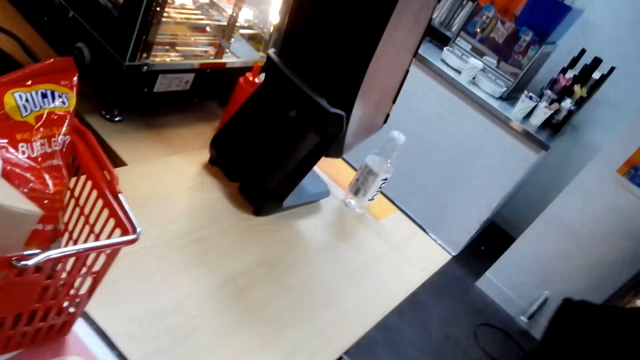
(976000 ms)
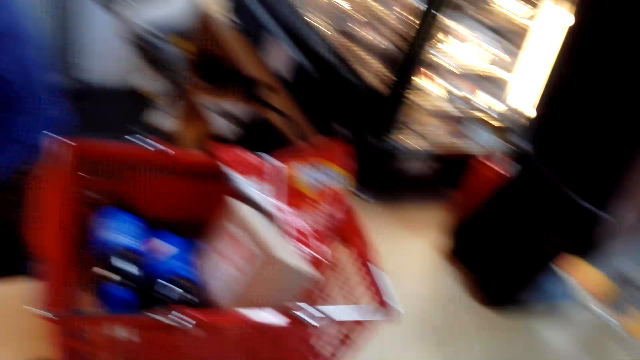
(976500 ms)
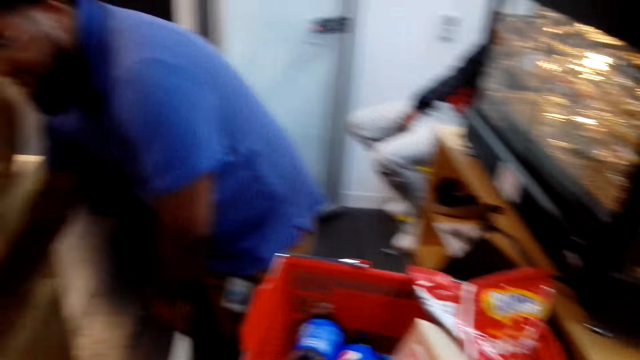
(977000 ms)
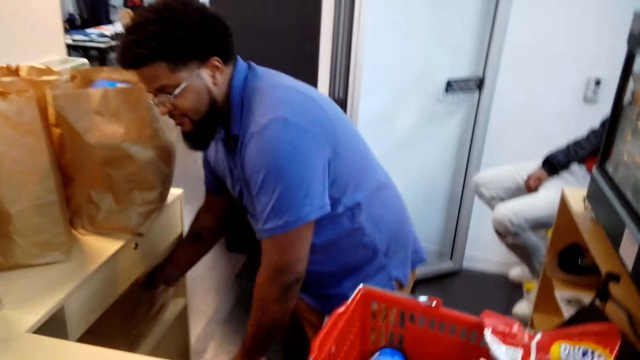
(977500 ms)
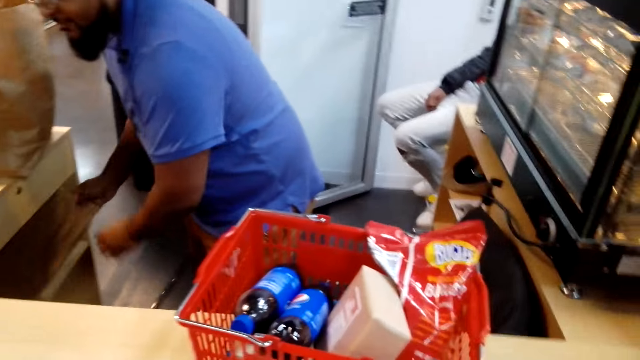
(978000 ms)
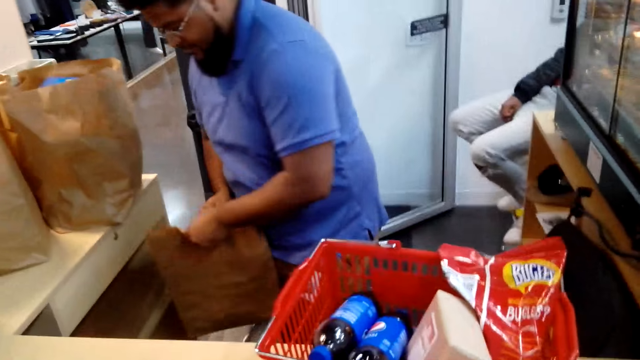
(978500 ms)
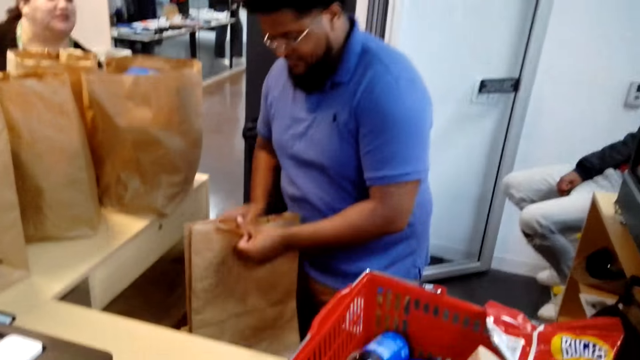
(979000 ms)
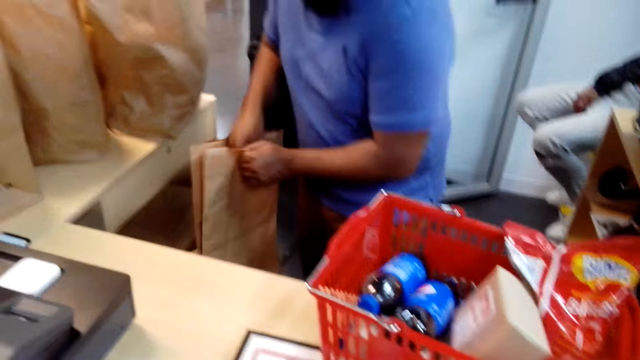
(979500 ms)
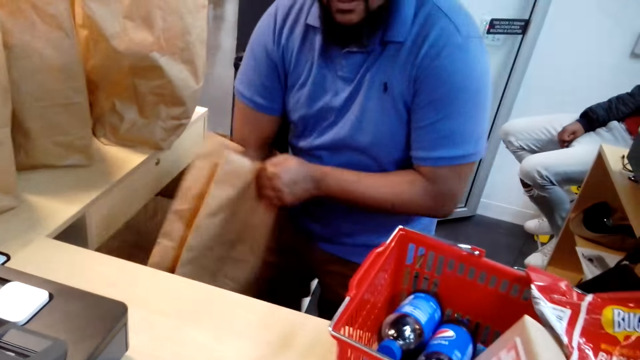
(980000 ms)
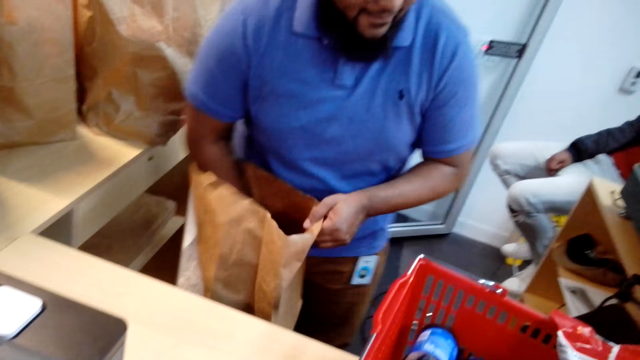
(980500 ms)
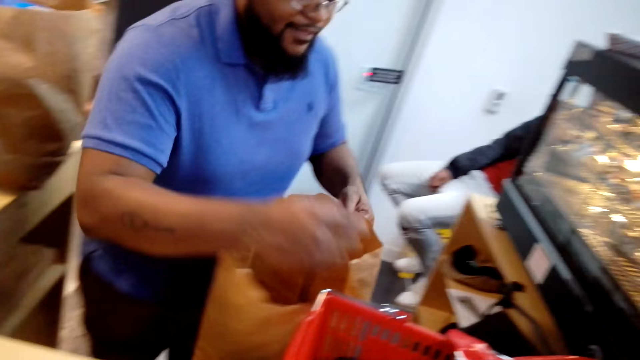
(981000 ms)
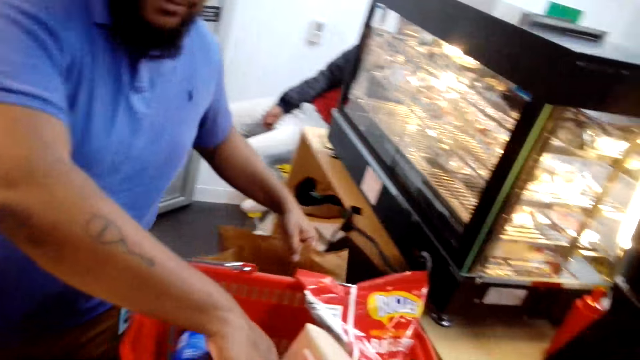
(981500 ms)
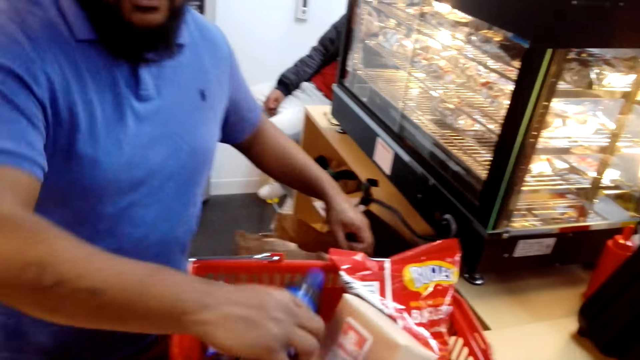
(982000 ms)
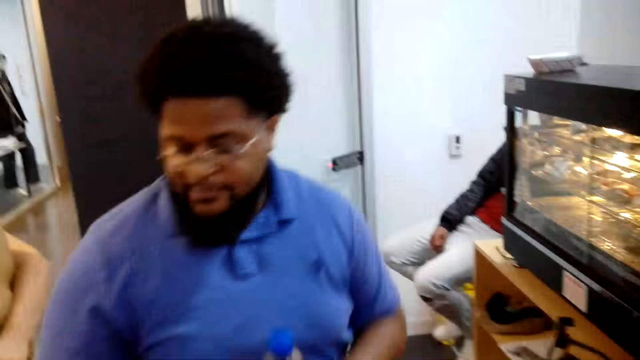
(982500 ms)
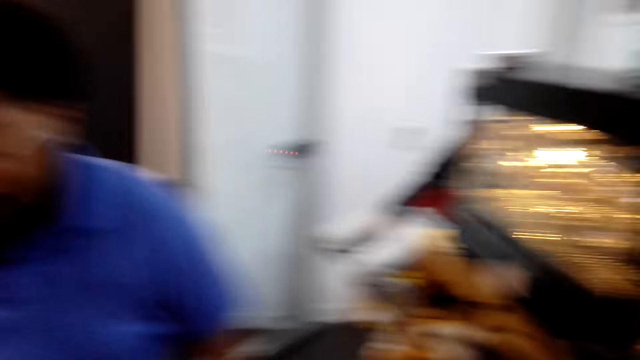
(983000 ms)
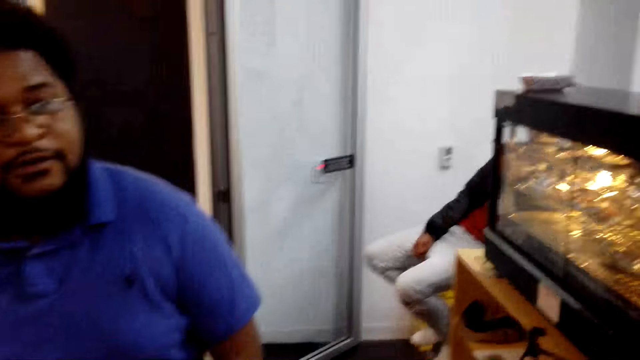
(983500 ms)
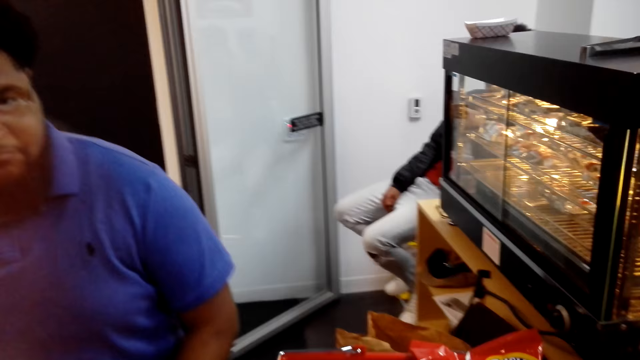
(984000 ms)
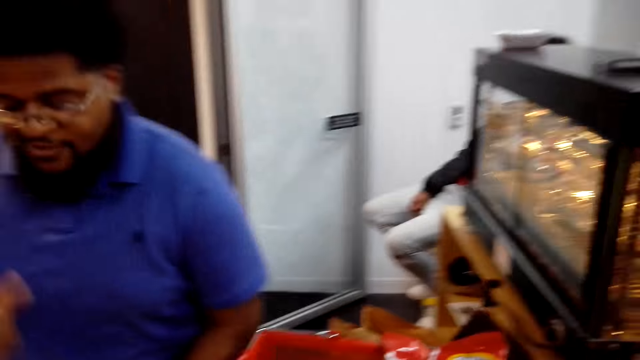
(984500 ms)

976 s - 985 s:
The camera wearer picks up a shopping bag from under the table. A man holds the shopping bag. The man takes out a bottle of soda from the shopping basket.

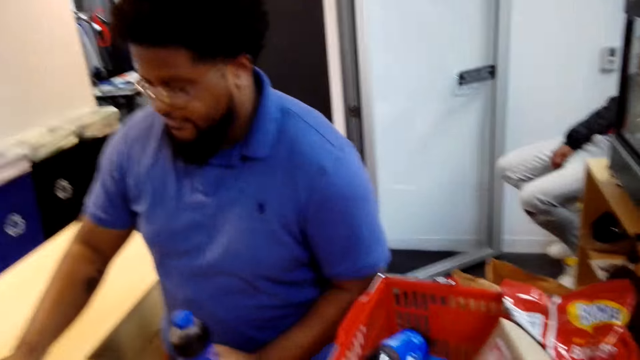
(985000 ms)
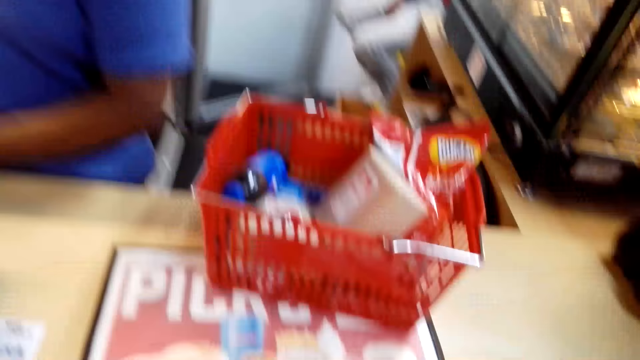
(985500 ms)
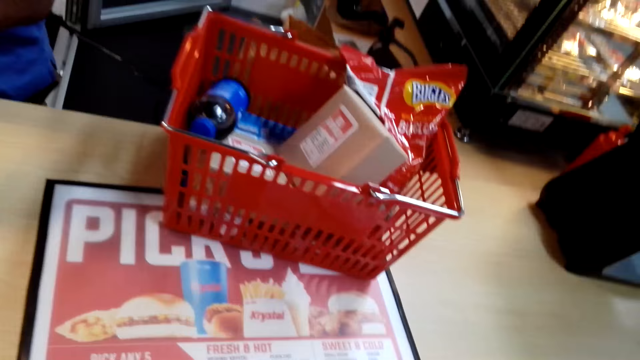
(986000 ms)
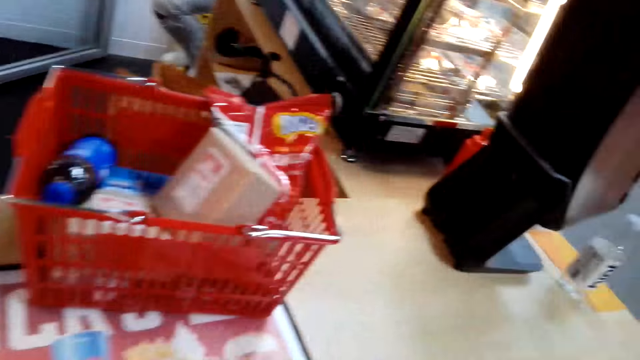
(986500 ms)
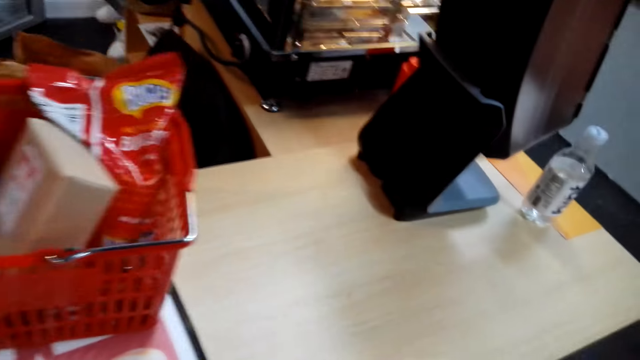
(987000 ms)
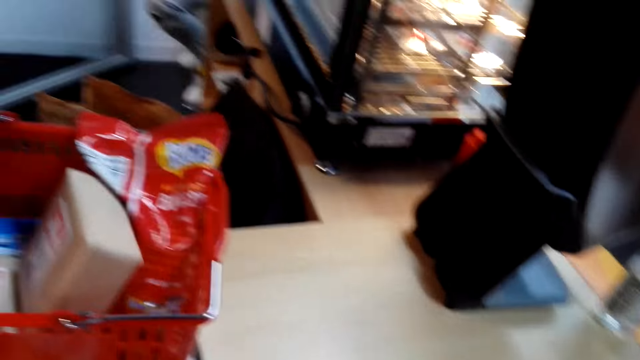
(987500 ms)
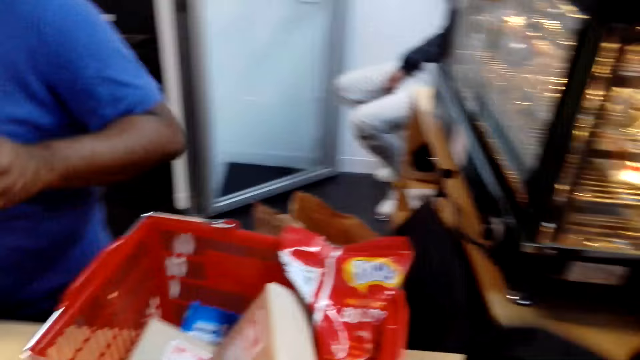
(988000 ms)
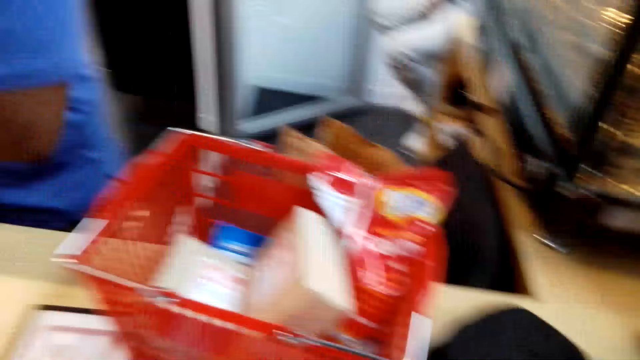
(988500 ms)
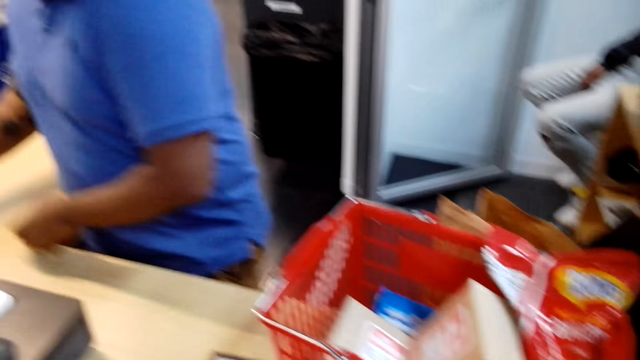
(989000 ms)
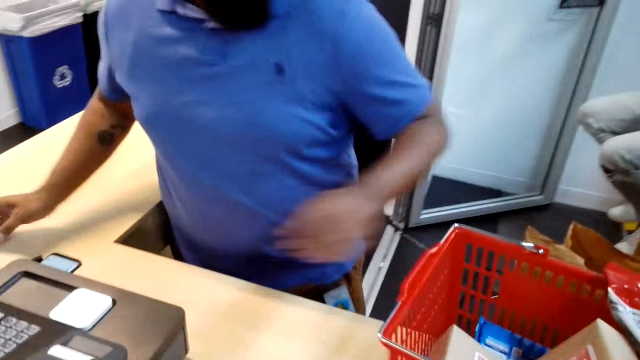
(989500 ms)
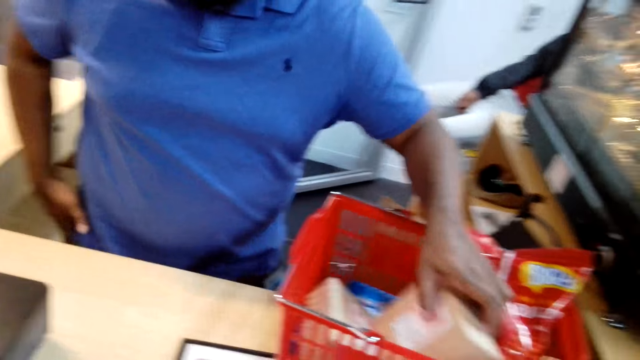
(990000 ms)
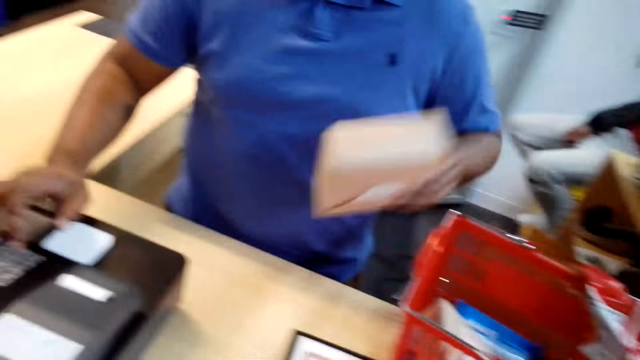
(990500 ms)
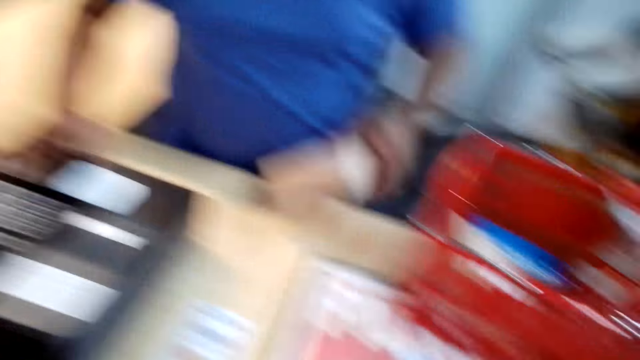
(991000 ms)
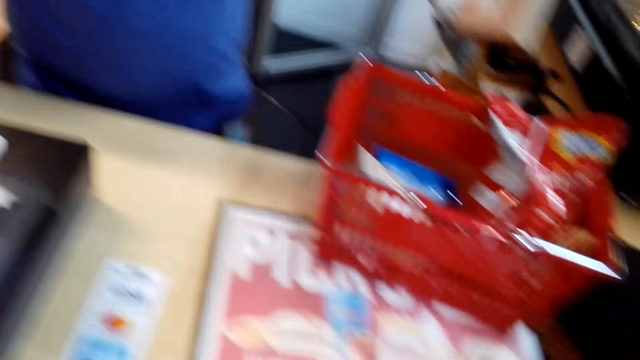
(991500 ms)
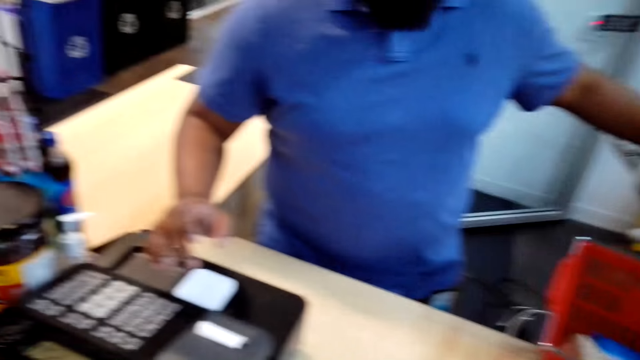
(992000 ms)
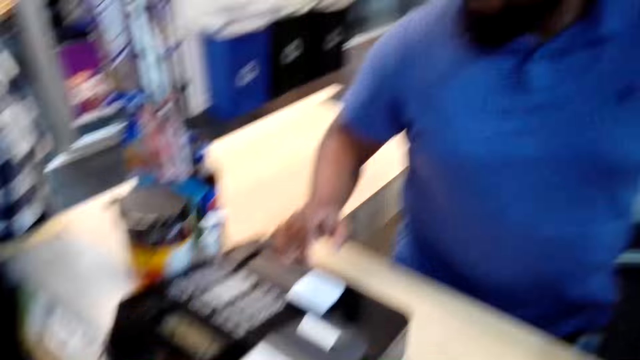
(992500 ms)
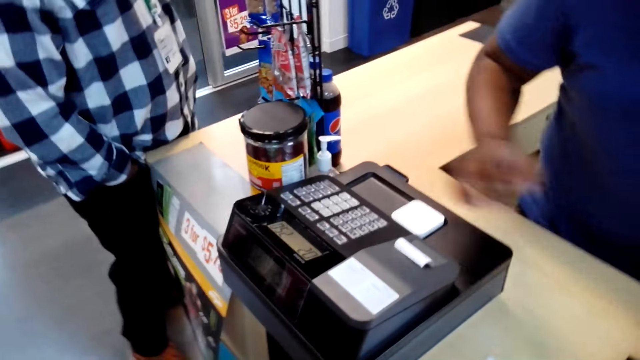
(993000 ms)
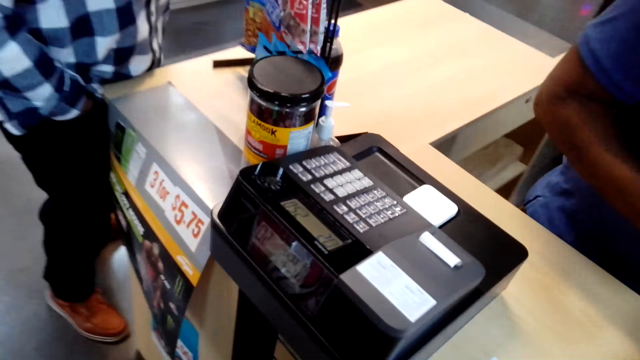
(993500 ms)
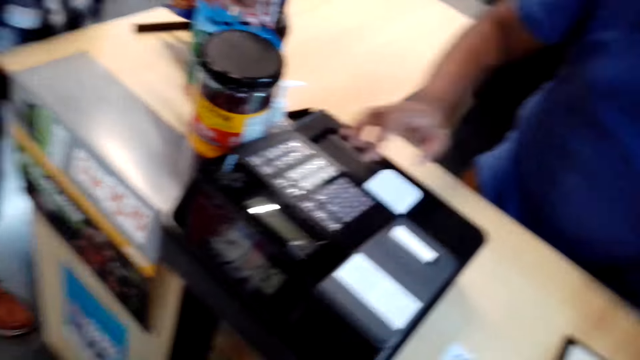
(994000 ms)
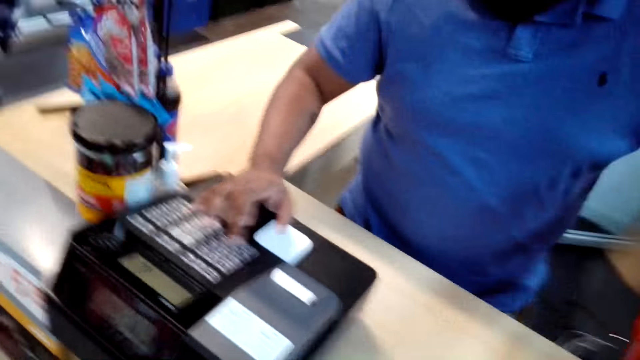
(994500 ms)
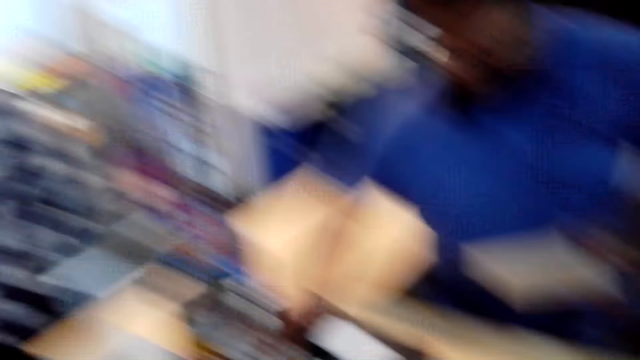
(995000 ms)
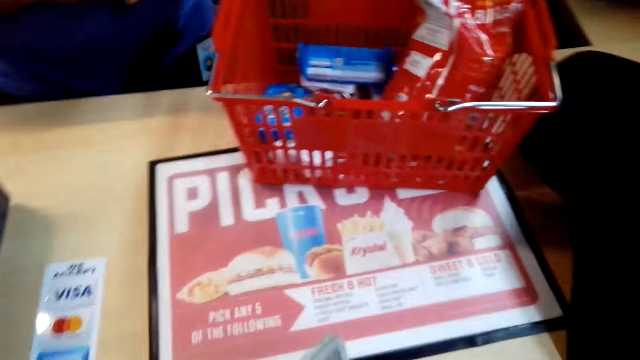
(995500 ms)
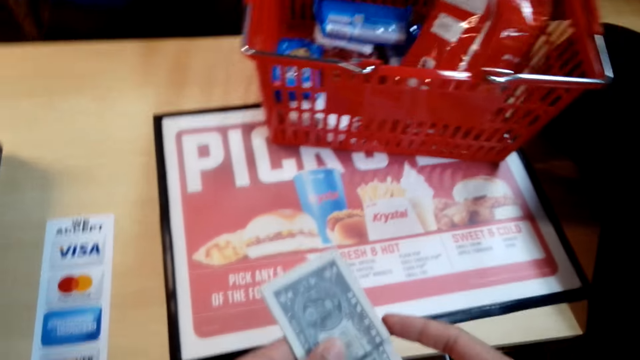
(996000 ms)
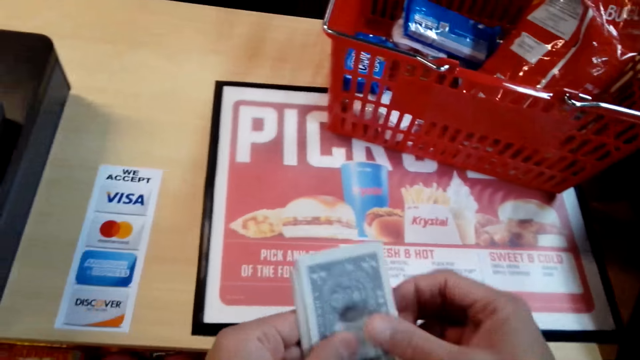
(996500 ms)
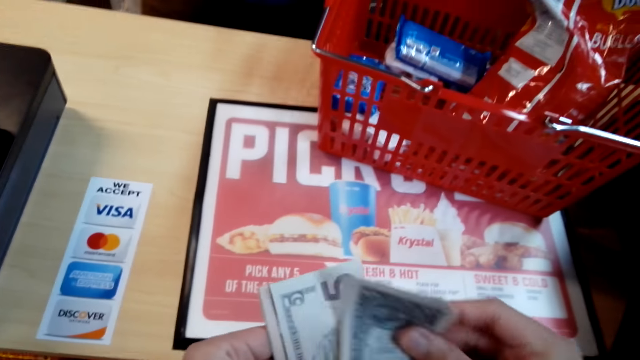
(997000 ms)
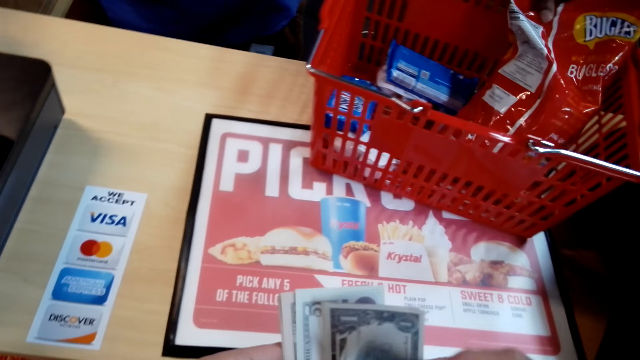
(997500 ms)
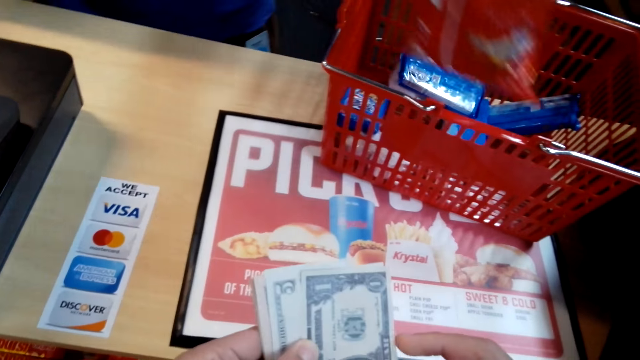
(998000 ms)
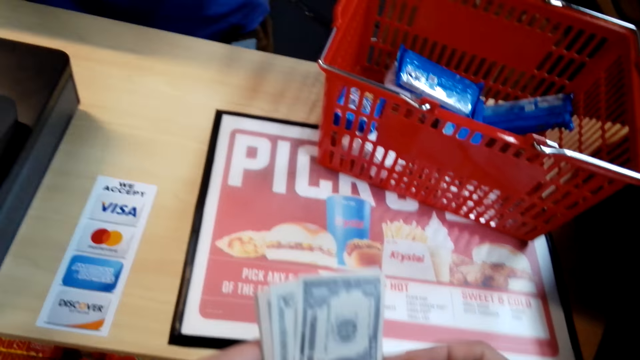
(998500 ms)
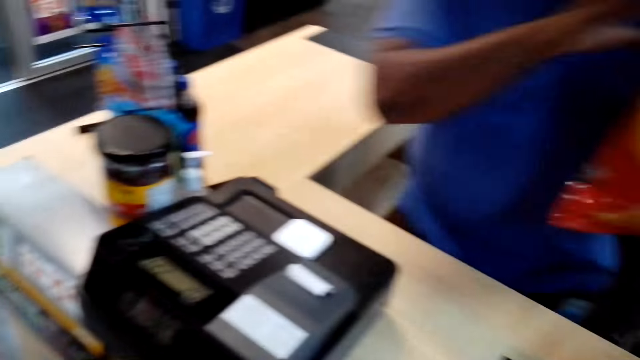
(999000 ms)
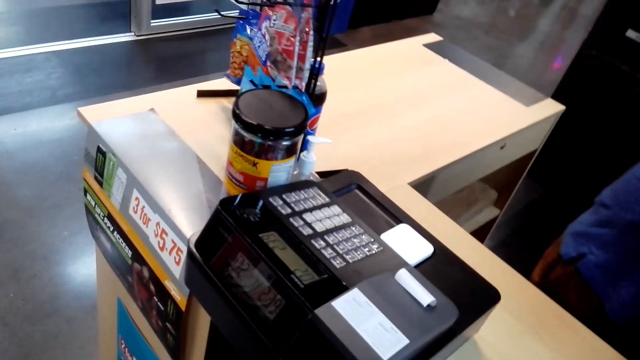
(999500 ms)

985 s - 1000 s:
The camera wearer looks at the shopping basket. A man takes out the bottle of soda from the shopping basket. The camera wearer puts the jacket on the counter. The man puts the soda down on the other side. The man takes out the box from the shopping basket. The man presses numbers on the POS machine. Another man talks to the first man. The first man presses numbers on the POS machine. The camera wearer holds the cash. They count money. The first man takes out Bugles from the shopping basket.
